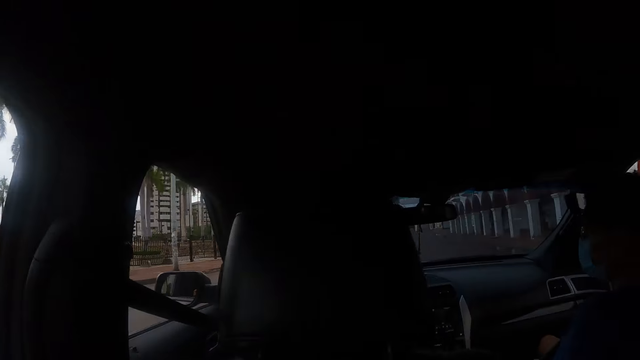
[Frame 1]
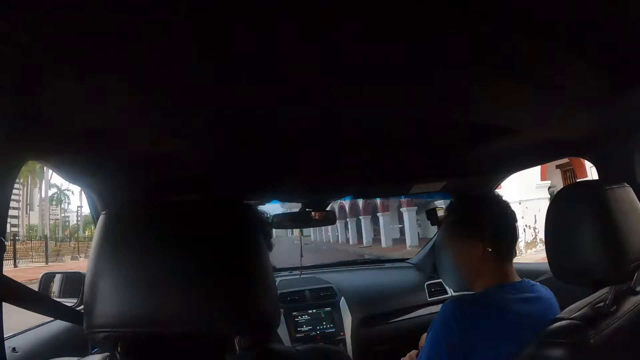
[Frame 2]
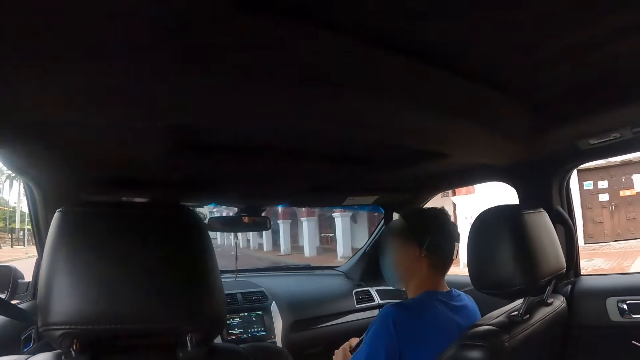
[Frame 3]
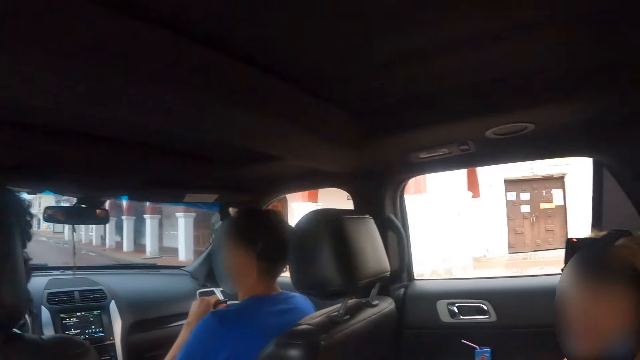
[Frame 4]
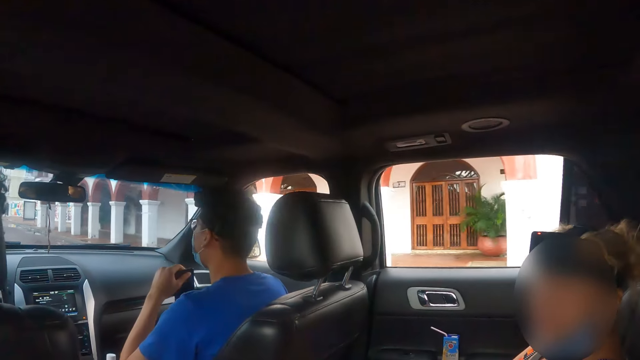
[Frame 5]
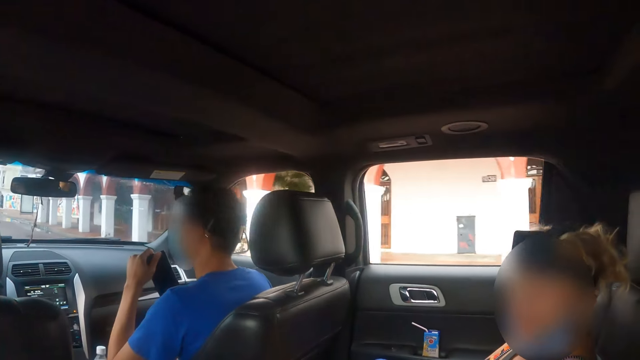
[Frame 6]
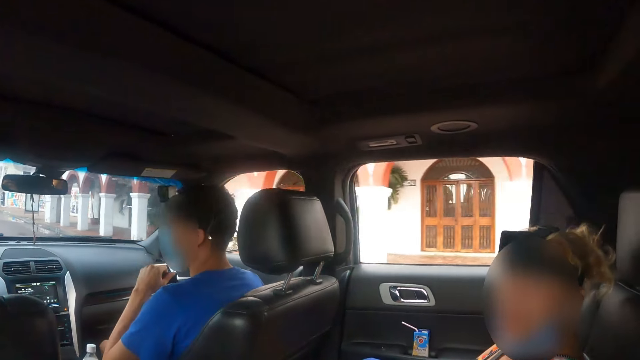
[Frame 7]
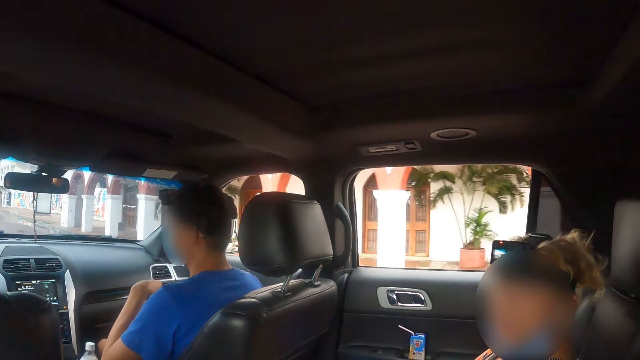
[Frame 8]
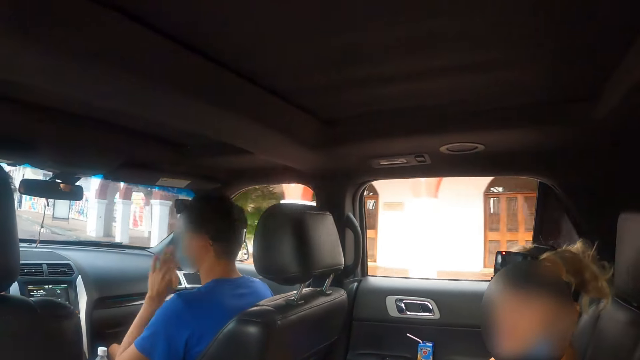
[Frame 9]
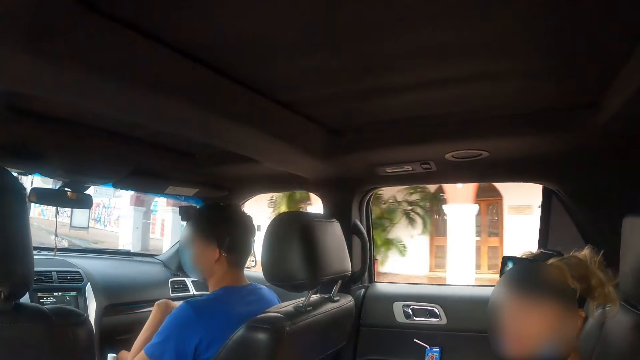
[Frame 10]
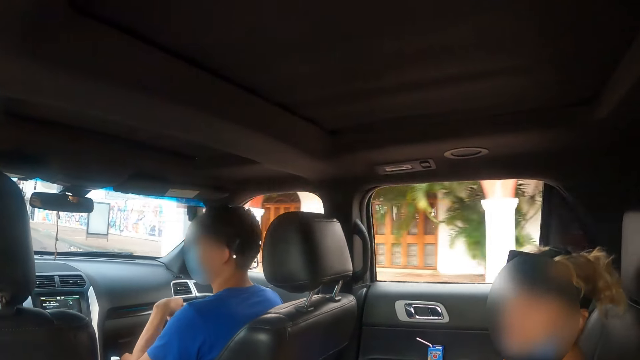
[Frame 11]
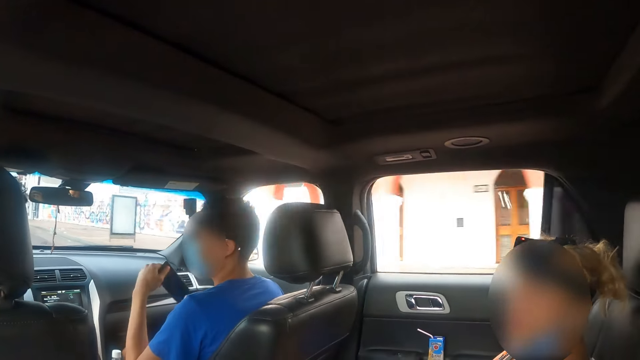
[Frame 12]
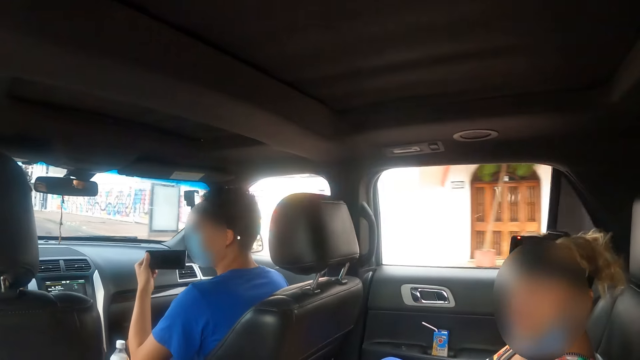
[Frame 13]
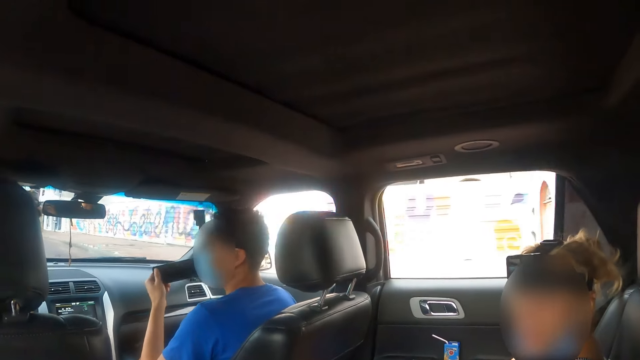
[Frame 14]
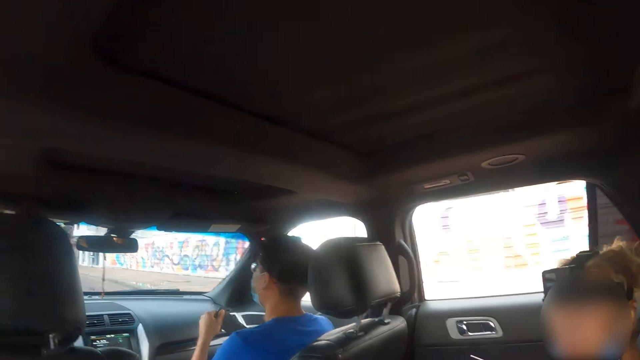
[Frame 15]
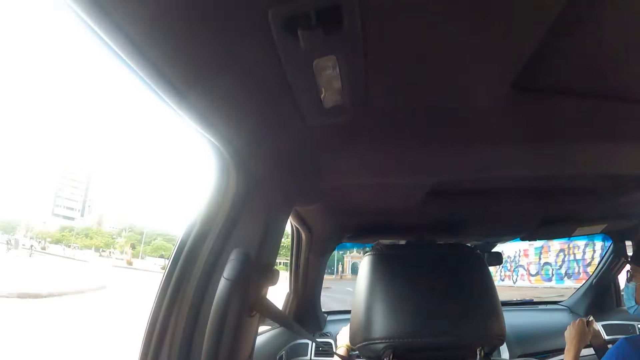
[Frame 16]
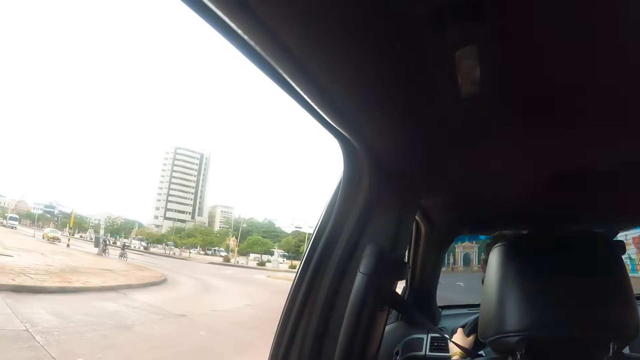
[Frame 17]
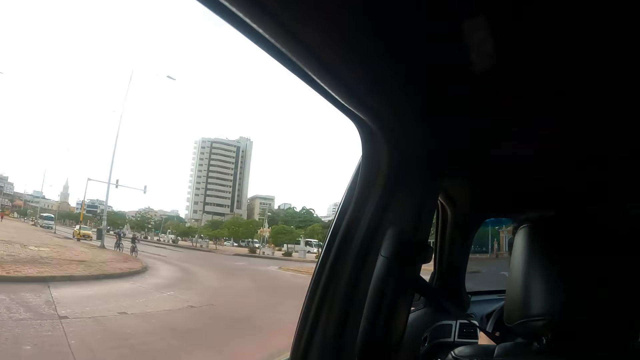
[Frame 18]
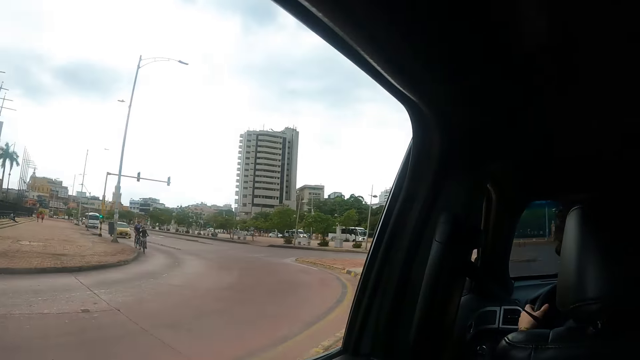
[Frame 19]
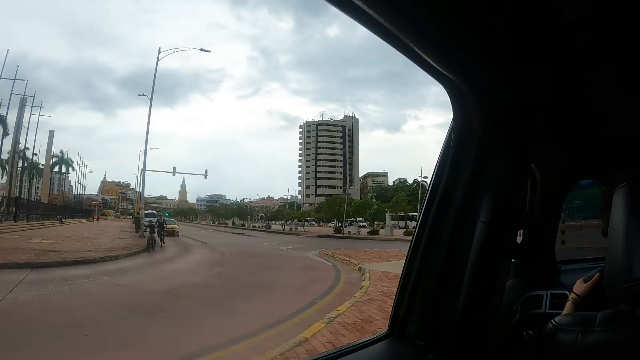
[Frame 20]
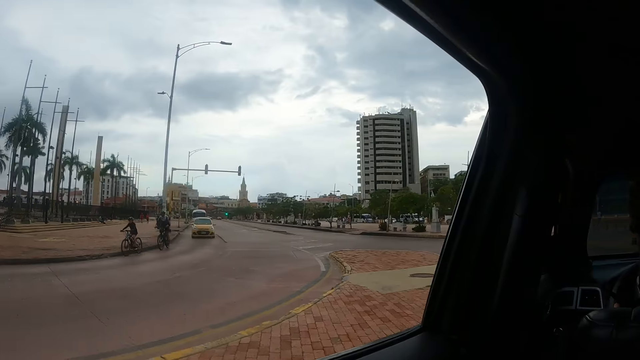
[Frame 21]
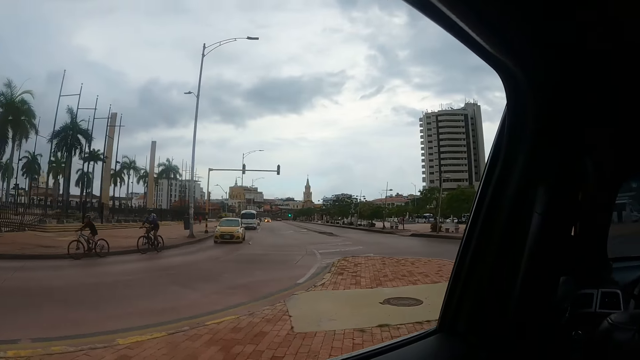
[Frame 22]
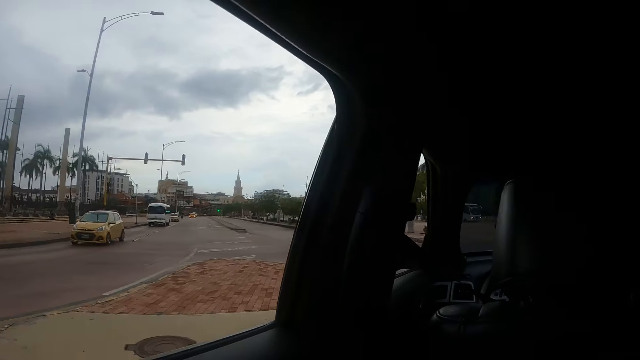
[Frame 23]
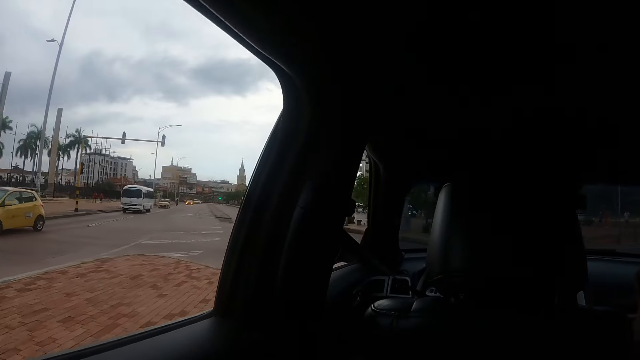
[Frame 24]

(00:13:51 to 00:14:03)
The camera wearer interacts with a person. They look through the window.

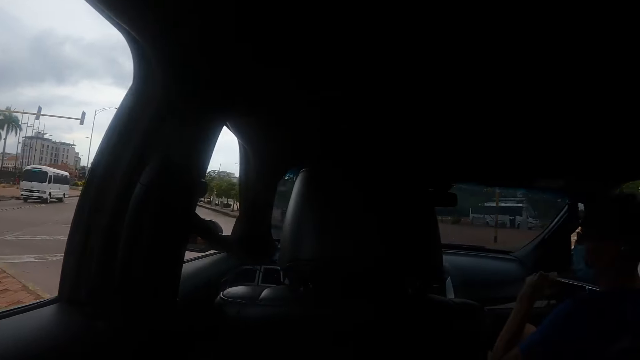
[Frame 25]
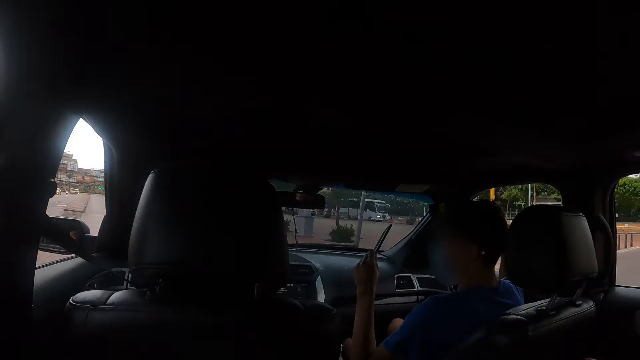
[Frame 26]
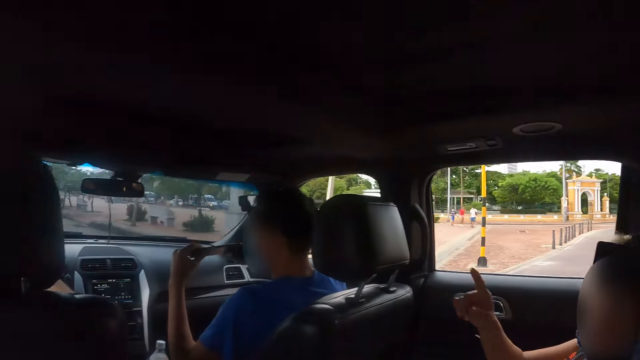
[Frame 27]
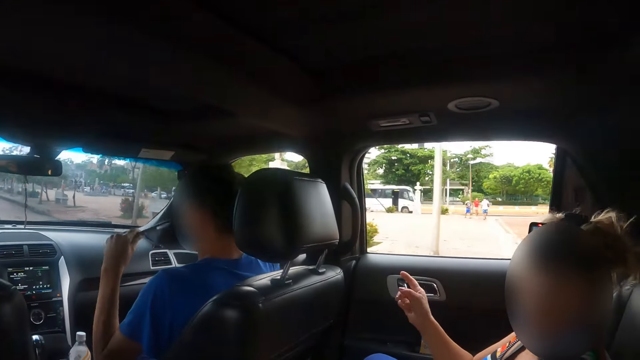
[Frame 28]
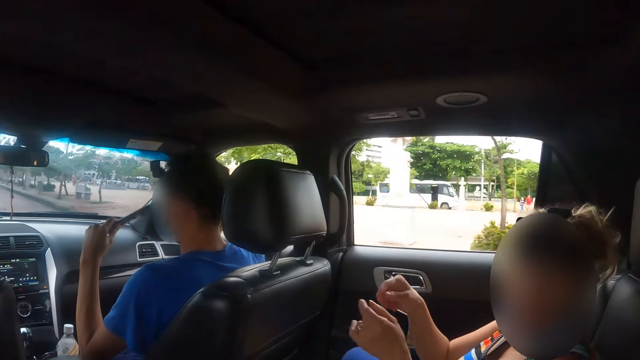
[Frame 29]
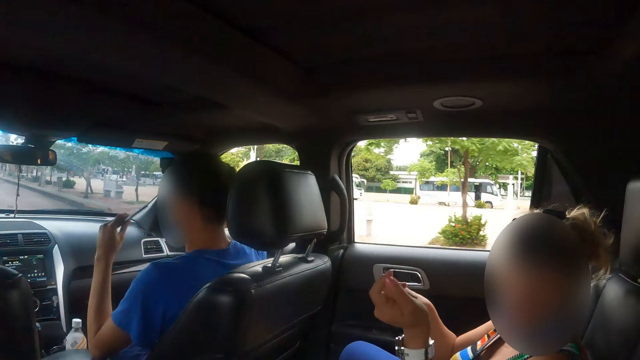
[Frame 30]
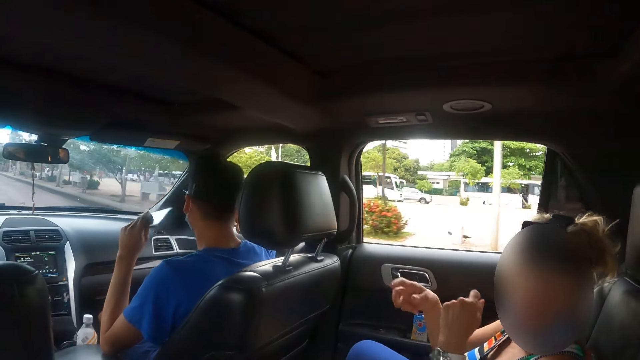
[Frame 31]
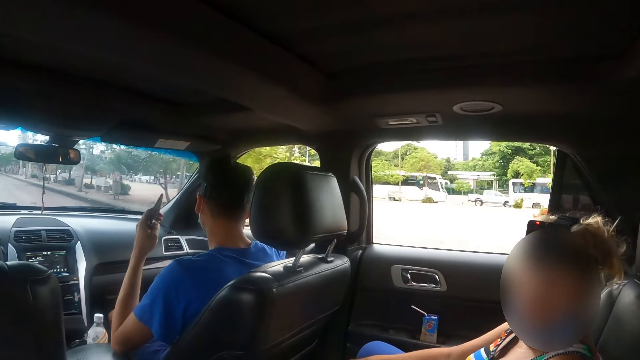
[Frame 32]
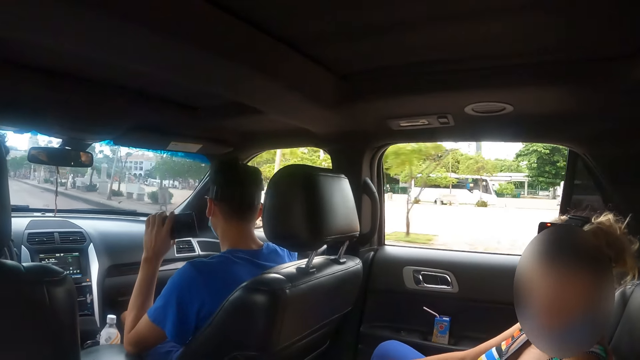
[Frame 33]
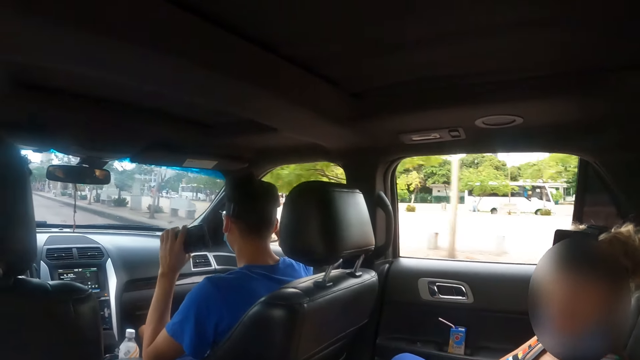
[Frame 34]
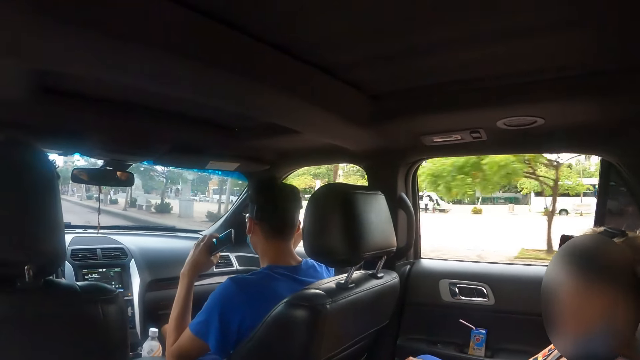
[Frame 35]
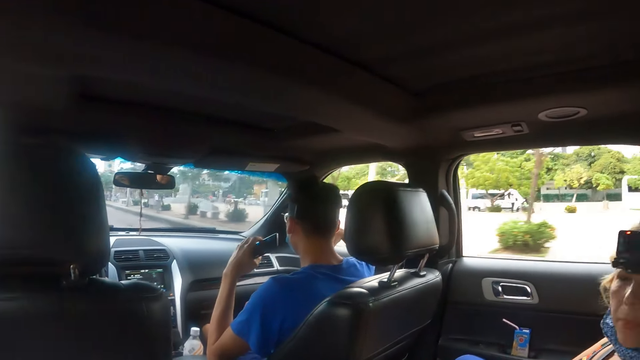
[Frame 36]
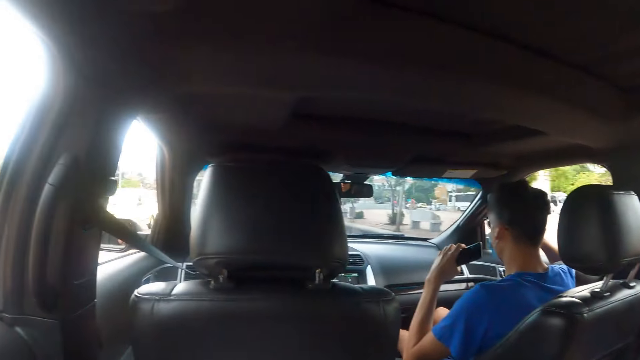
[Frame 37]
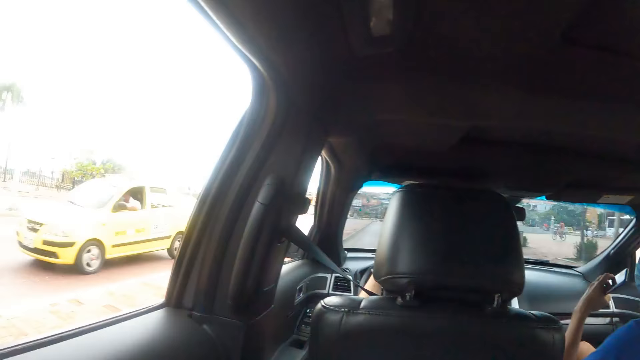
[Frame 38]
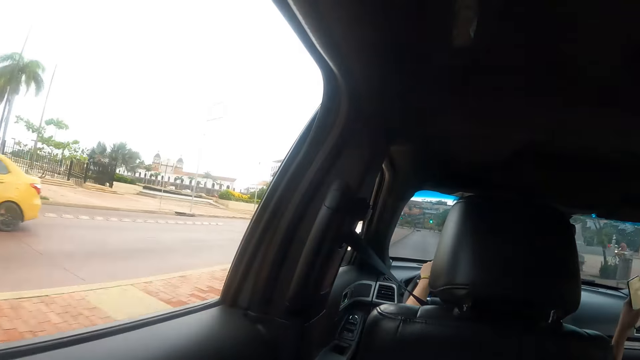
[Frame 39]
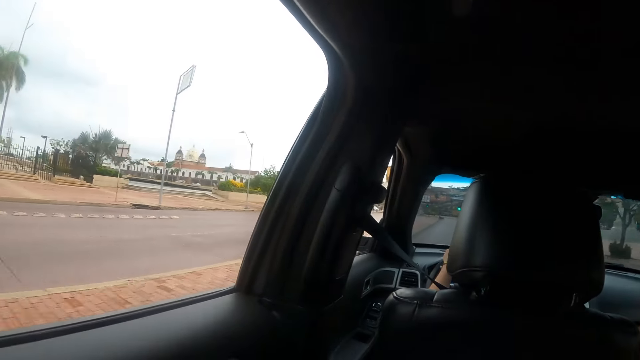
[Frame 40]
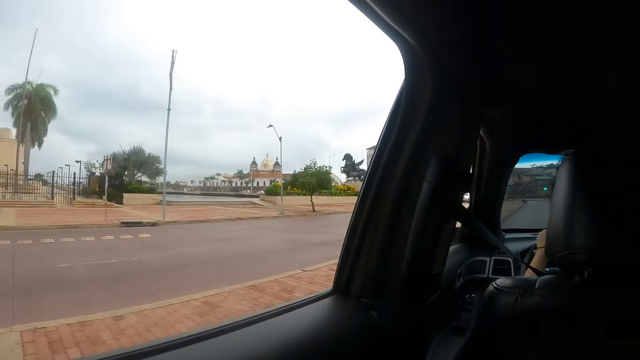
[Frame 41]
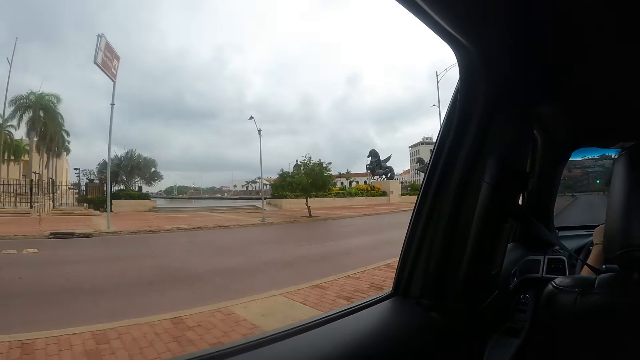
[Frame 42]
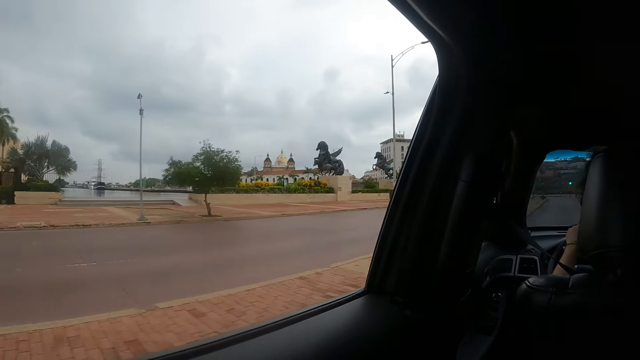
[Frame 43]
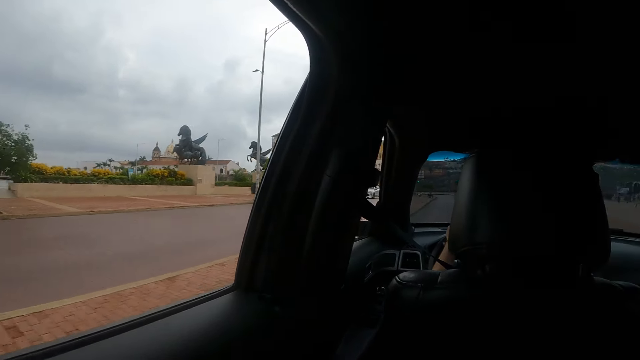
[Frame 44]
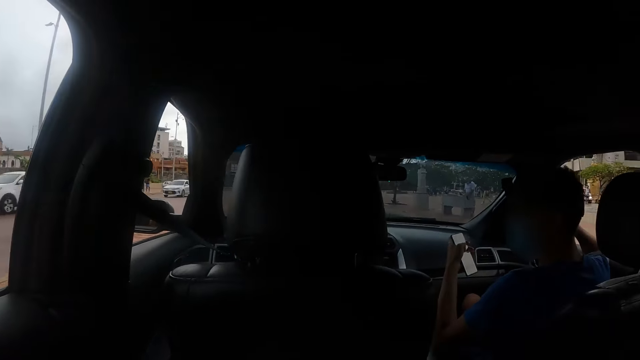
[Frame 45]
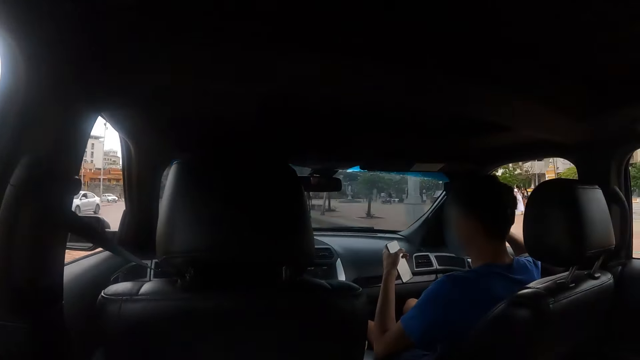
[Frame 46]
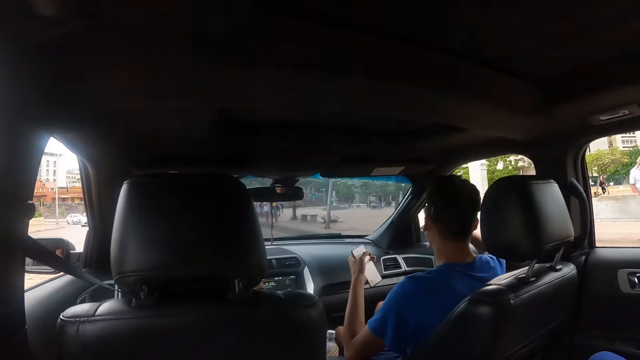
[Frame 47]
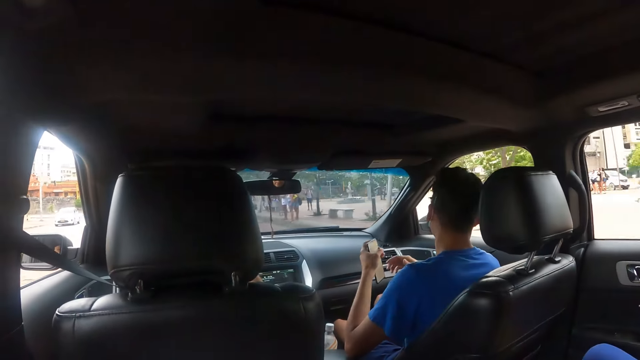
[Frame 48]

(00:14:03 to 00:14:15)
A lady gestures out. The camera wearer interacts to the lady.
